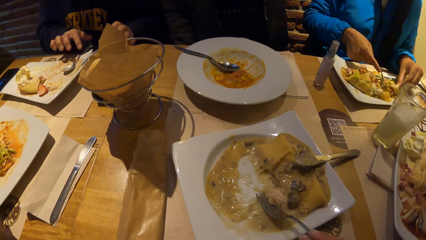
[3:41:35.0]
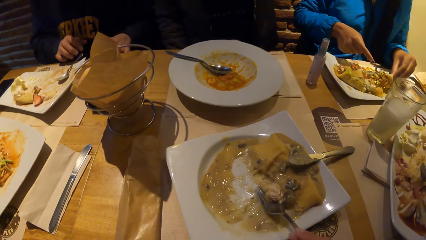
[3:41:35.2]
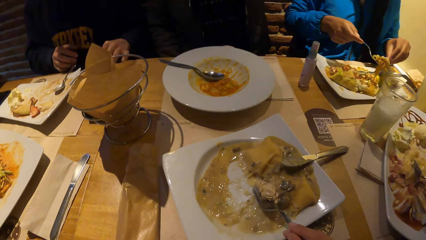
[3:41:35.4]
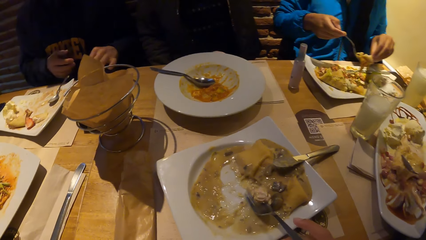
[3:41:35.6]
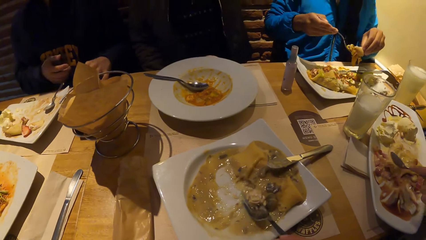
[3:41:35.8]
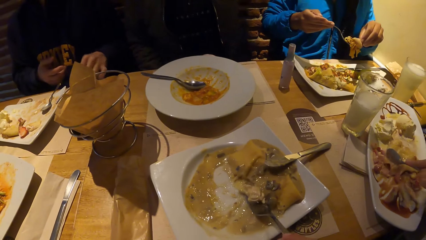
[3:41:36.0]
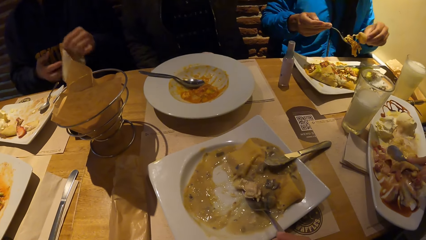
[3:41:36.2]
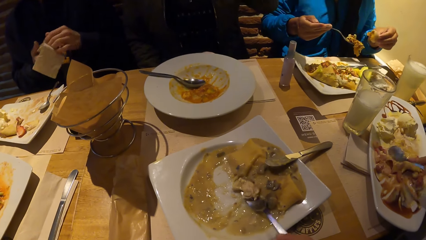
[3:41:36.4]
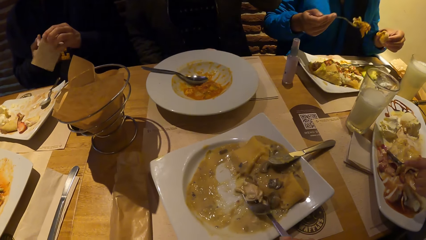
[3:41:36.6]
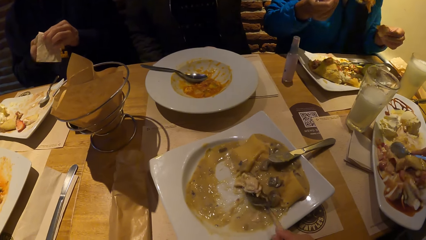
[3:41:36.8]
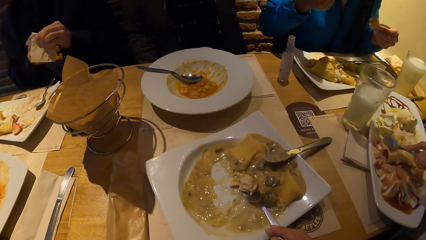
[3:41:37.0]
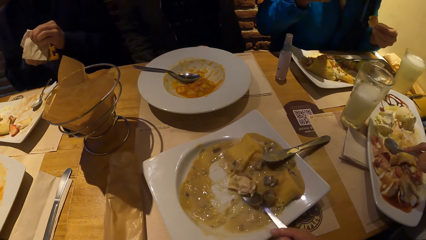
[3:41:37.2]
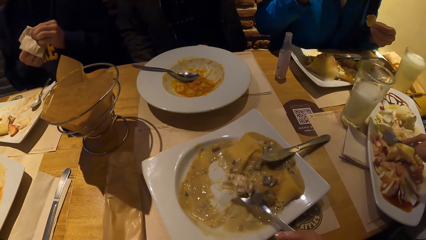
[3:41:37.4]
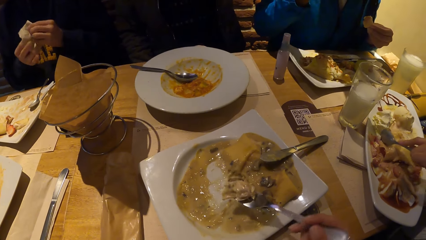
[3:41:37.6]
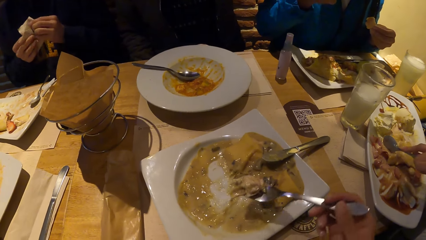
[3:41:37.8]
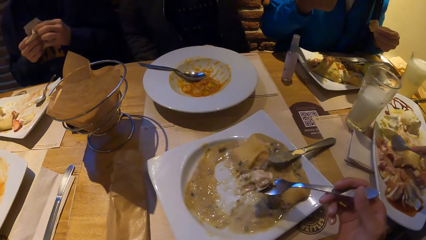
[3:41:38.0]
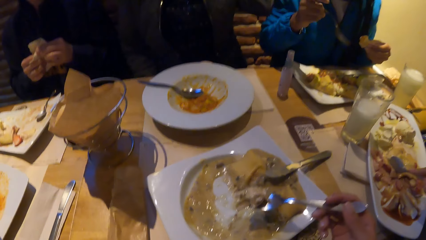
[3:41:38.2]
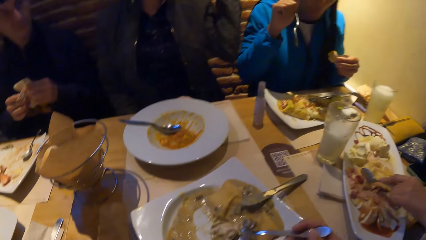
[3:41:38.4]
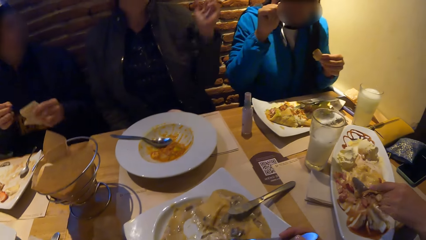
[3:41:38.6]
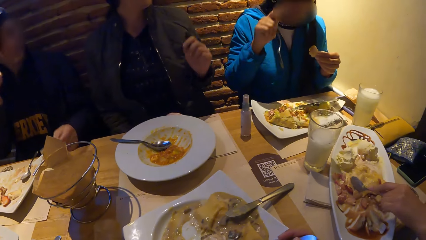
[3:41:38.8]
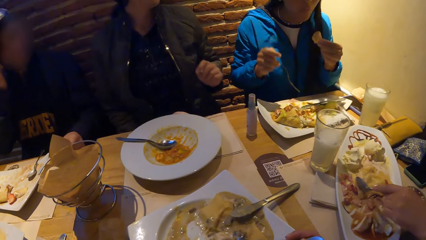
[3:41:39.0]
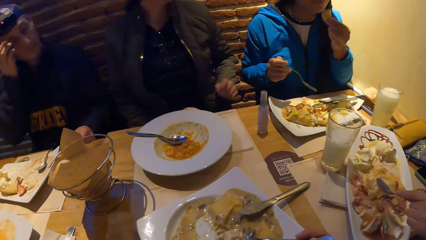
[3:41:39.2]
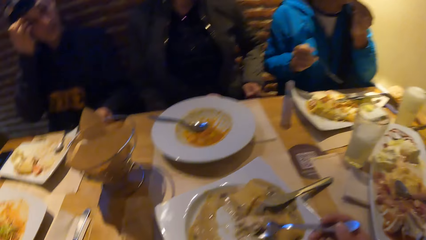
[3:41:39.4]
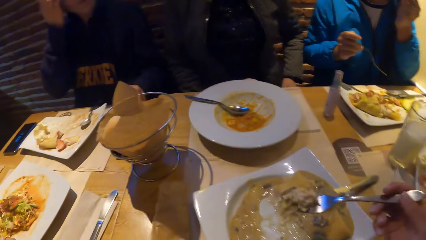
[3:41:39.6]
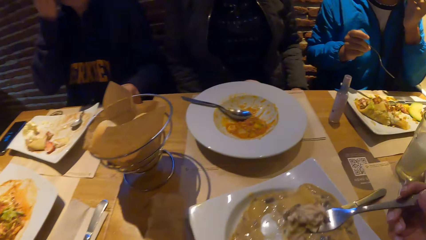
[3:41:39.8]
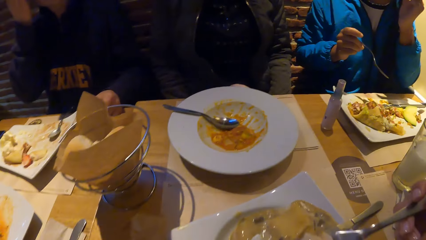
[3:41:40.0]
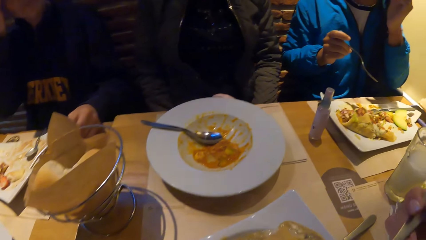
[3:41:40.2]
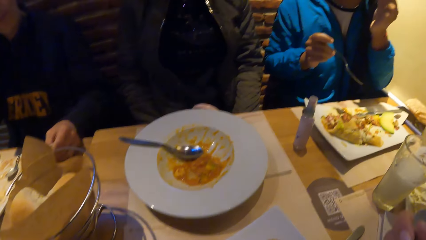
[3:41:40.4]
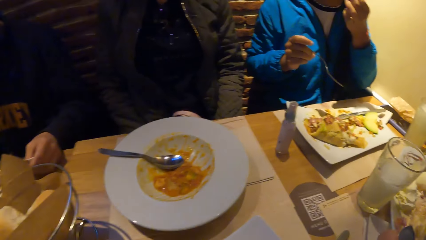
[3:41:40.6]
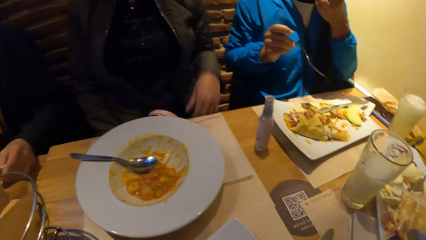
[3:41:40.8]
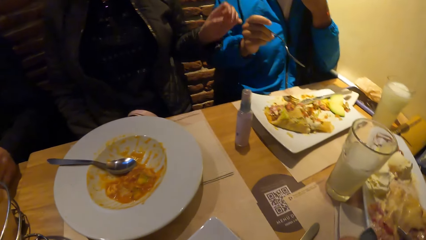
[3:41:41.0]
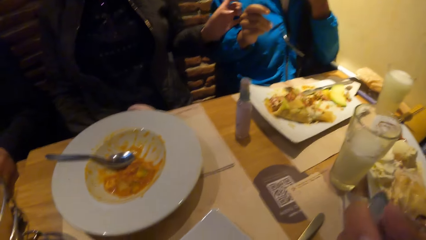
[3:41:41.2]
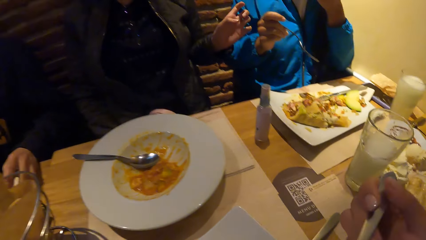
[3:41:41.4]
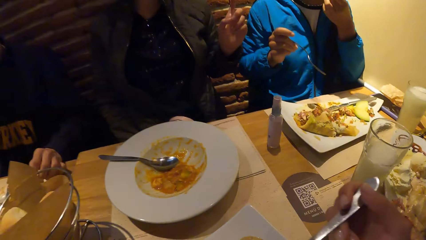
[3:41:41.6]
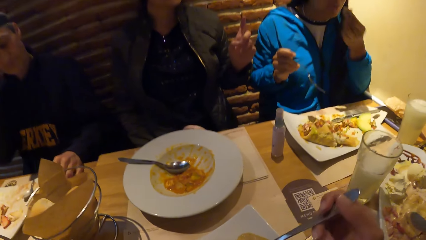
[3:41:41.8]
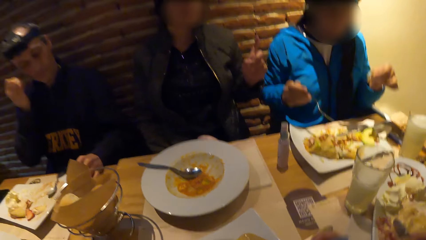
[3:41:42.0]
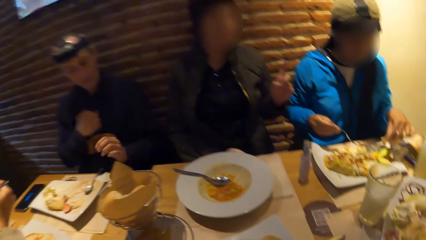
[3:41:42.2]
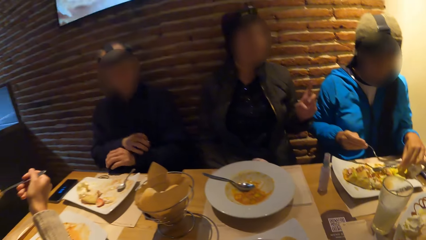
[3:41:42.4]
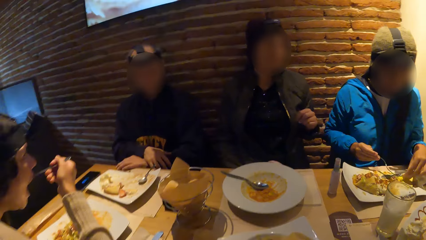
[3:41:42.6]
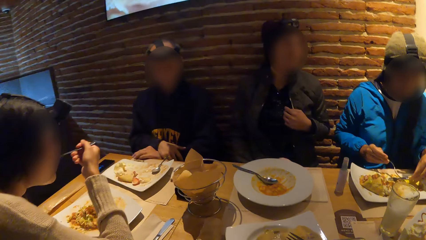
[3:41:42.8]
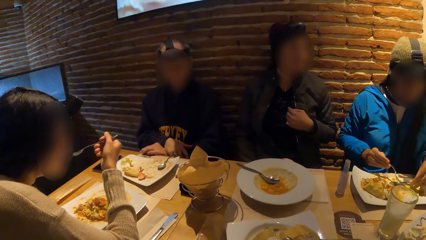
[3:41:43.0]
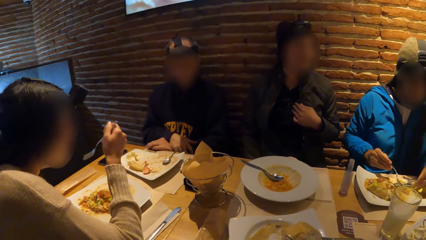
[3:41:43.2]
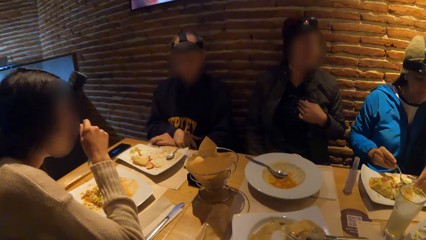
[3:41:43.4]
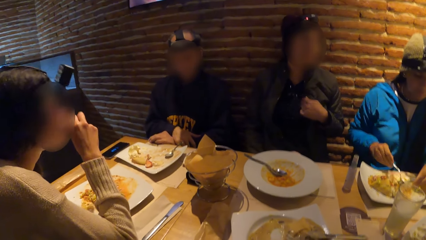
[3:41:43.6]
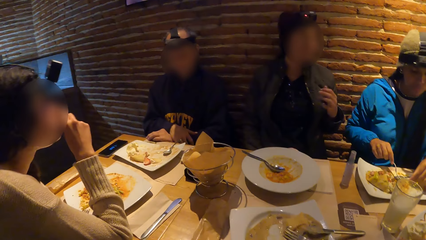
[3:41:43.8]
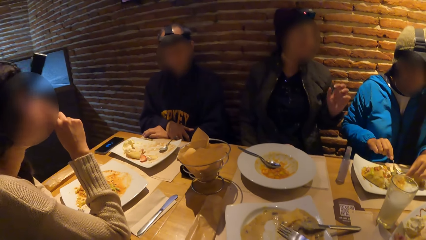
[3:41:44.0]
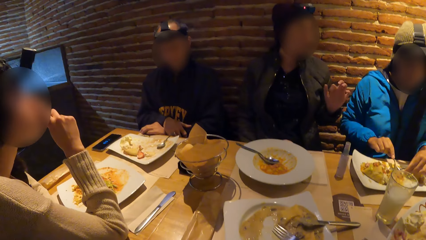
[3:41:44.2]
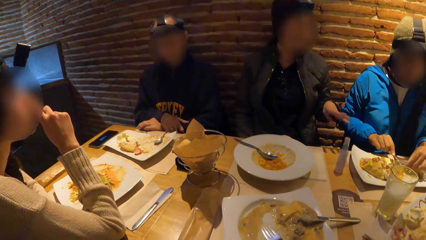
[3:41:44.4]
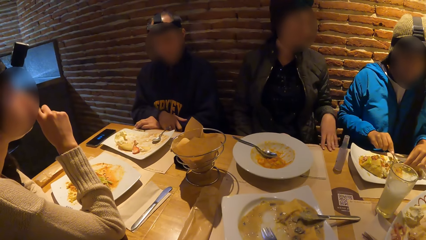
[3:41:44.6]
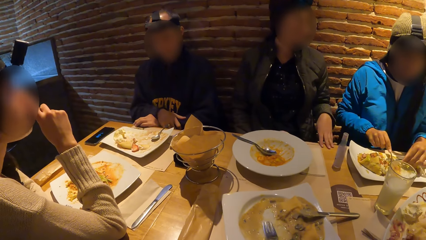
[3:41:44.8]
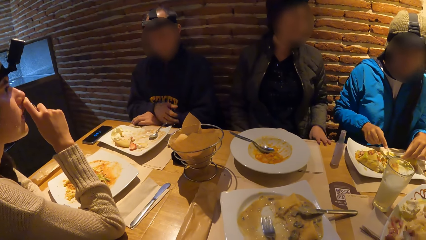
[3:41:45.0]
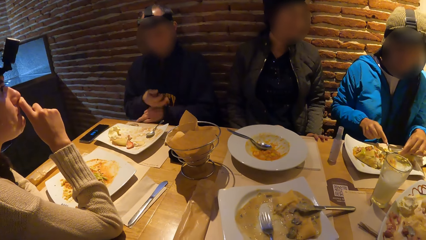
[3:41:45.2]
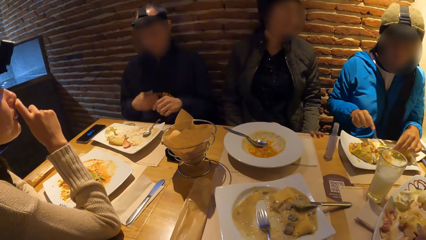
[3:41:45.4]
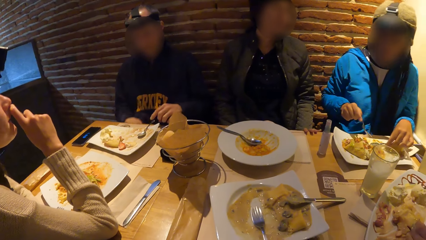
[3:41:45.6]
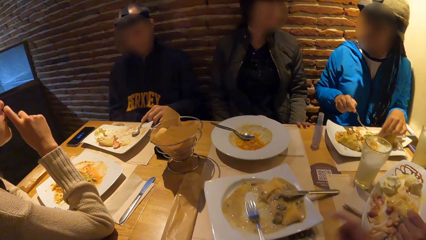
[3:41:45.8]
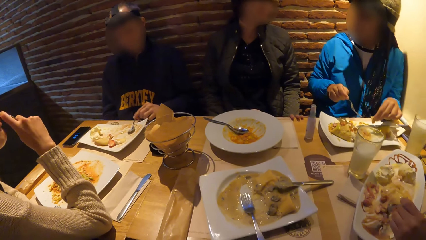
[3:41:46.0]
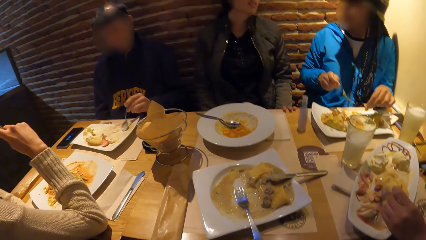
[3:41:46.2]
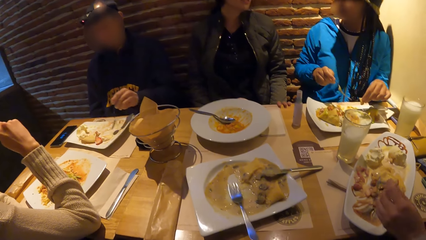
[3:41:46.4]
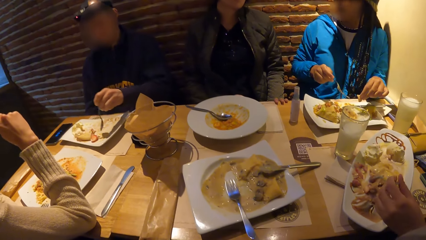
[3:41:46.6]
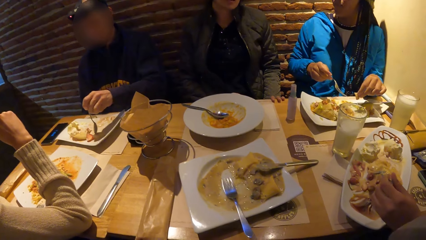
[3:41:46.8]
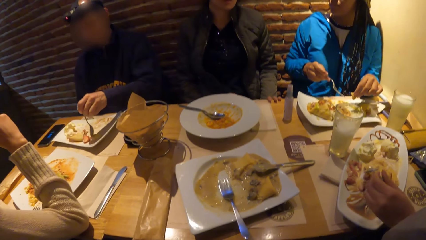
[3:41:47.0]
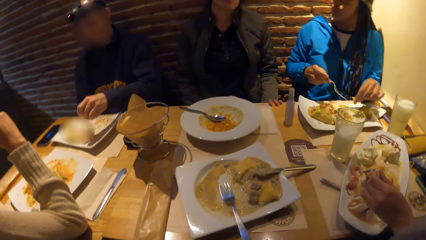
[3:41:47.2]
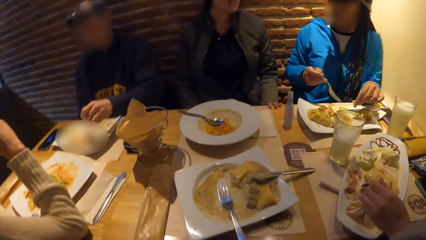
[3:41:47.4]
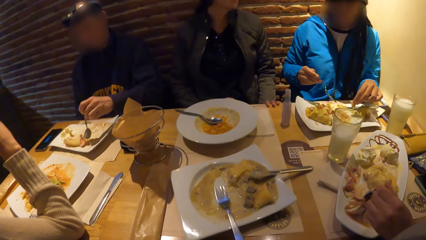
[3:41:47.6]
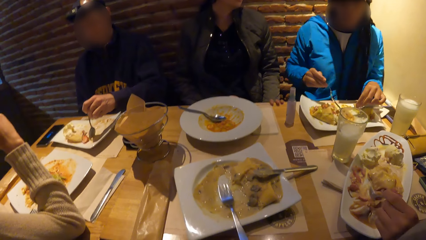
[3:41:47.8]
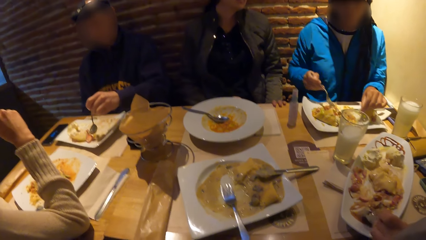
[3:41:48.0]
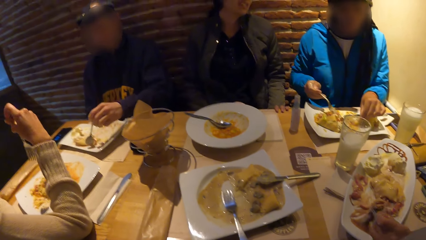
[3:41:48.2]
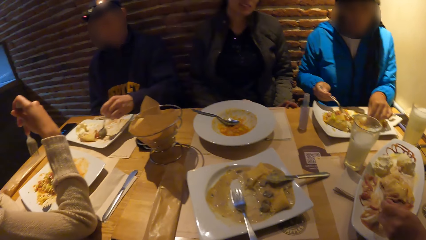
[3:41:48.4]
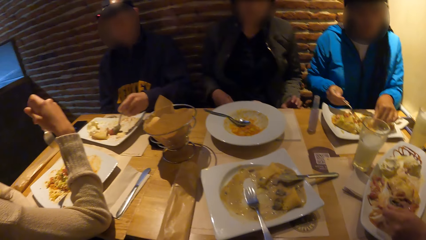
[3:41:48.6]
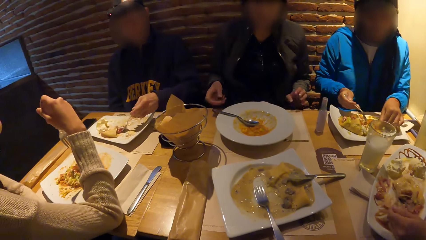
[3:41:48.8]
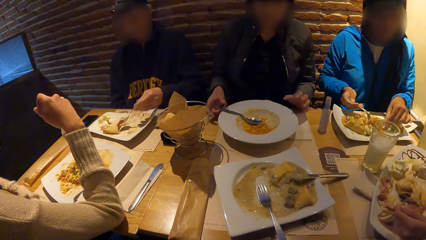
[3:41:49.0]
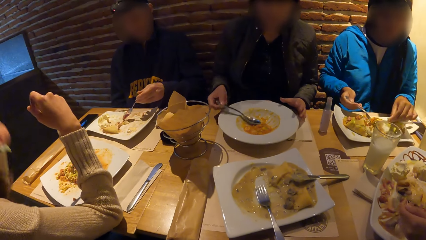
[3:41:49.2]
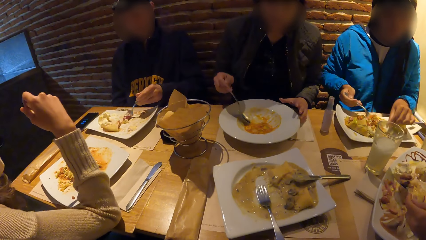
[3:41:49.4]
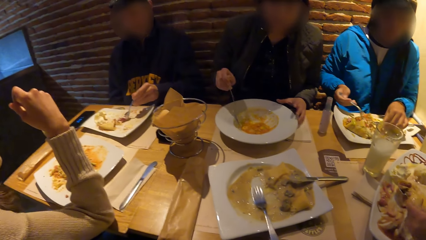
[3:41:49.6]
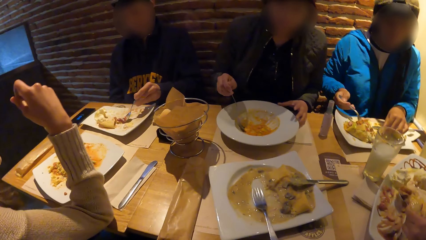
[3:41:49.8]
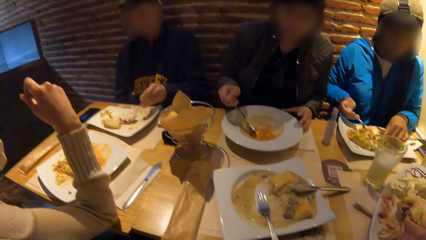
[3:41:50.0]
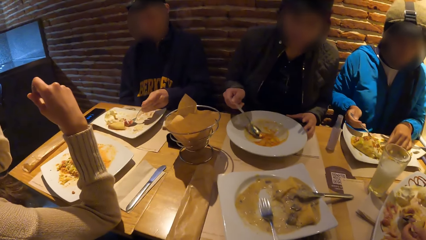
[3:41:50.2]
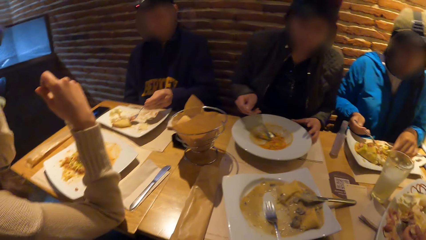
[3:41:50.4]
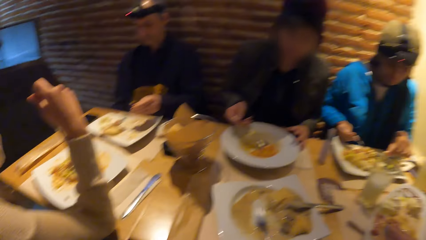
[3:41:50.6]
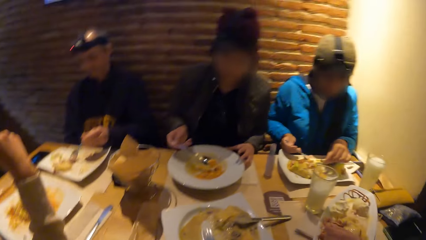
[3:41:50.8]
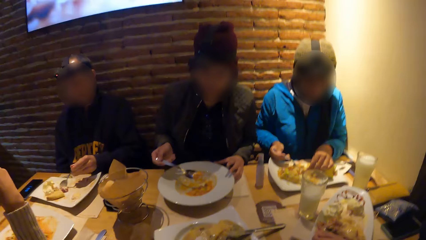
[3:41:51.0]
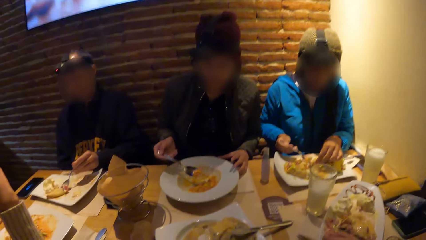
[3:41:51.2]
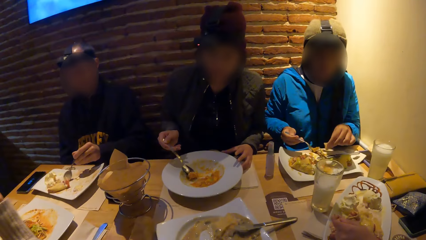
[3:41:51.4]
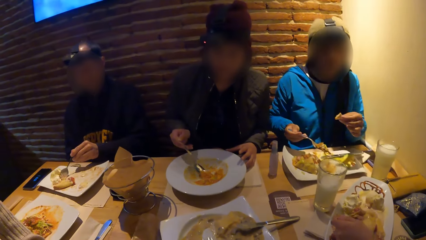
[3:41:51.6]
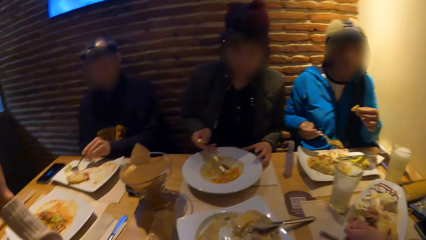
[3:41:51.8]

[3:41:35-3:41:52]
A woman puts food in her mouth with a fork in her right hand. The camera wearer eats food on the fork. Another woman interacts with the first woman at the table. A third woman puts the food in her mouth with the fork in her right hand. The camera wearer stares around the room. They put the fork on the plate. They stare around the room.
